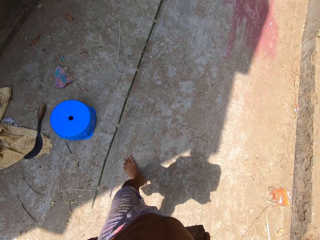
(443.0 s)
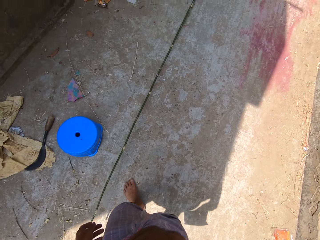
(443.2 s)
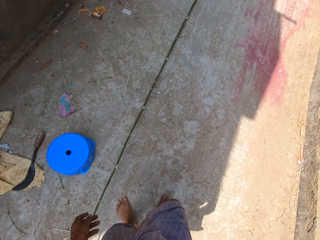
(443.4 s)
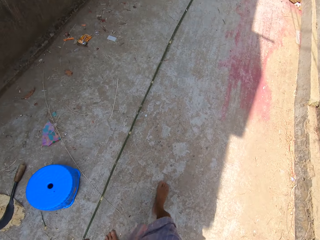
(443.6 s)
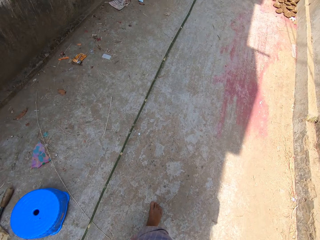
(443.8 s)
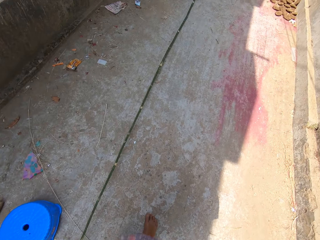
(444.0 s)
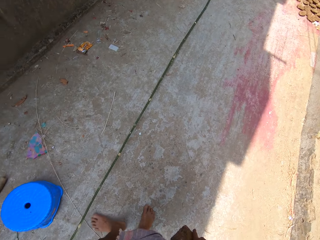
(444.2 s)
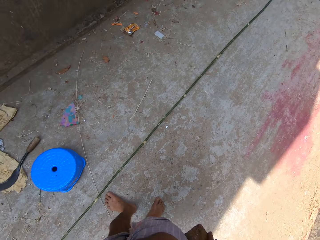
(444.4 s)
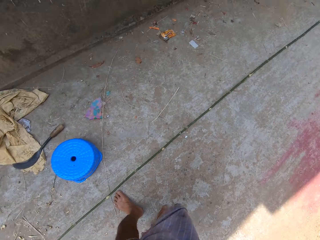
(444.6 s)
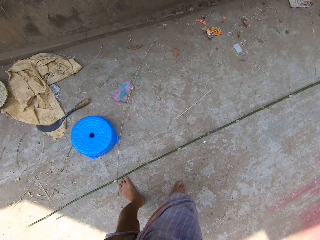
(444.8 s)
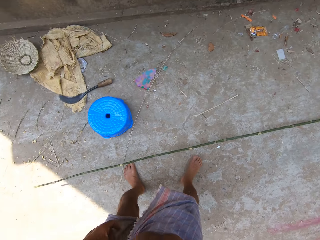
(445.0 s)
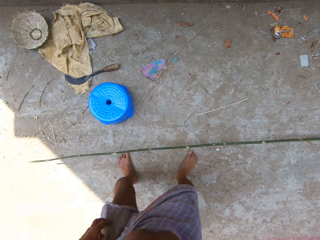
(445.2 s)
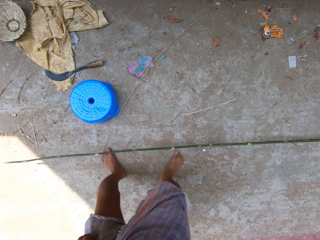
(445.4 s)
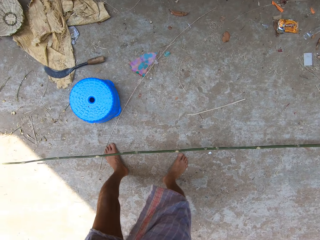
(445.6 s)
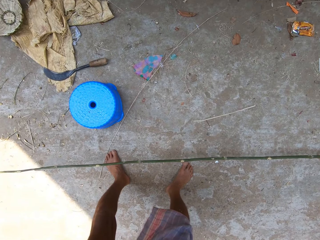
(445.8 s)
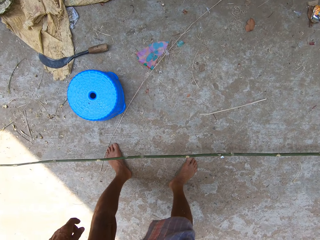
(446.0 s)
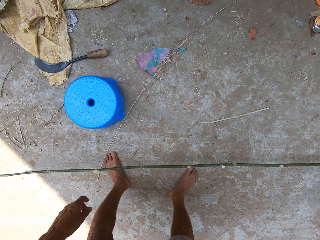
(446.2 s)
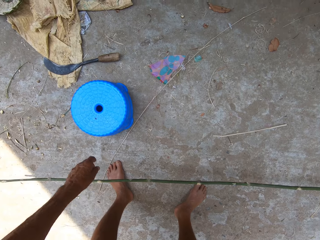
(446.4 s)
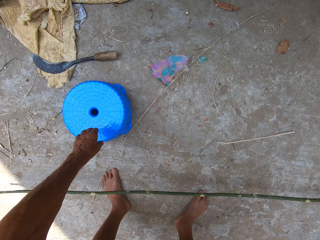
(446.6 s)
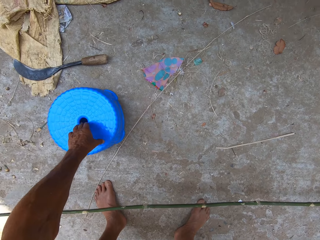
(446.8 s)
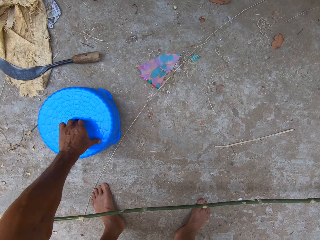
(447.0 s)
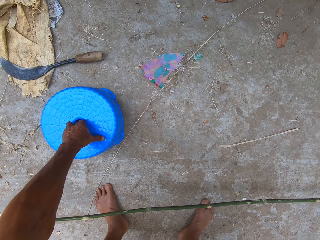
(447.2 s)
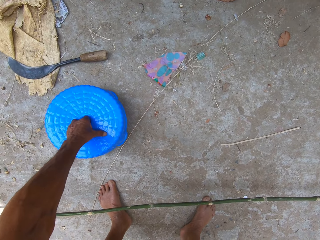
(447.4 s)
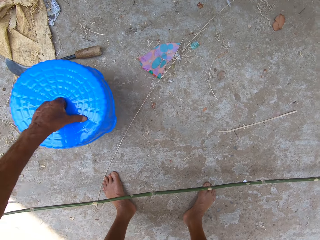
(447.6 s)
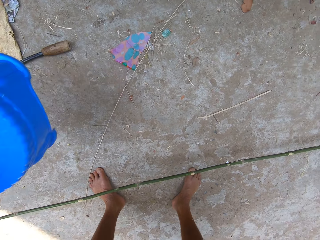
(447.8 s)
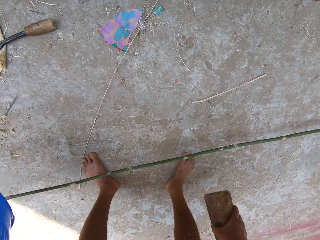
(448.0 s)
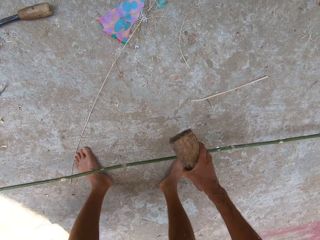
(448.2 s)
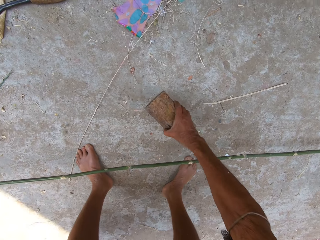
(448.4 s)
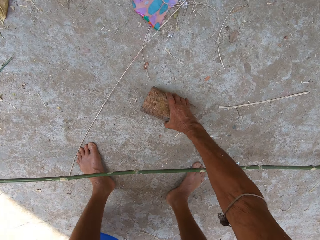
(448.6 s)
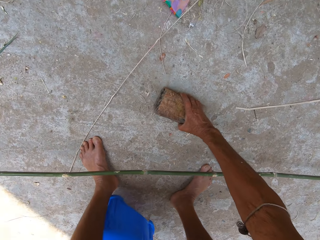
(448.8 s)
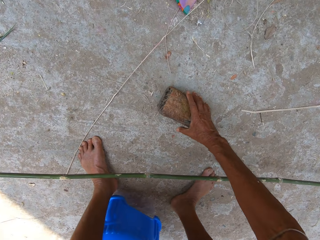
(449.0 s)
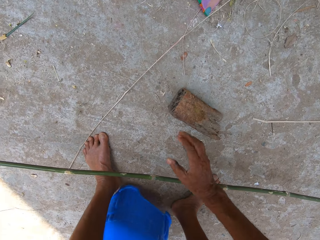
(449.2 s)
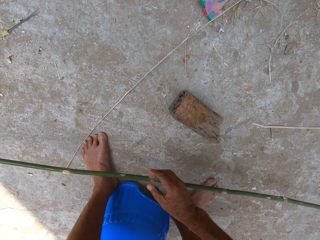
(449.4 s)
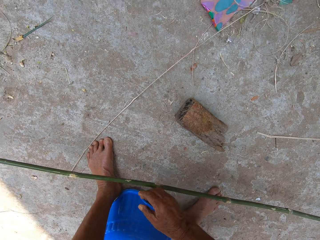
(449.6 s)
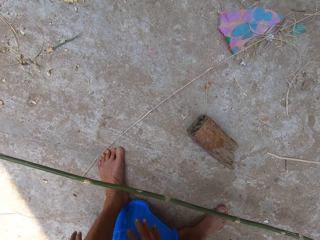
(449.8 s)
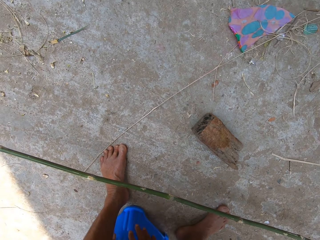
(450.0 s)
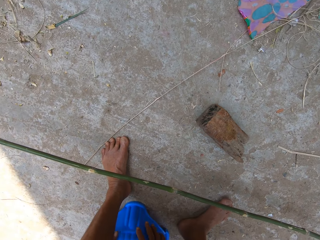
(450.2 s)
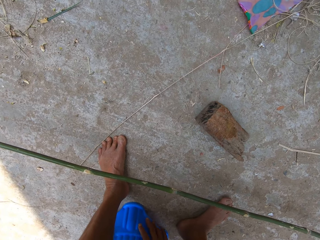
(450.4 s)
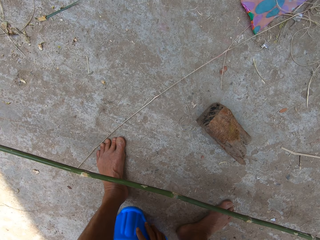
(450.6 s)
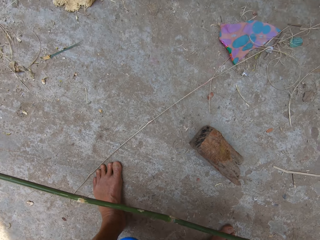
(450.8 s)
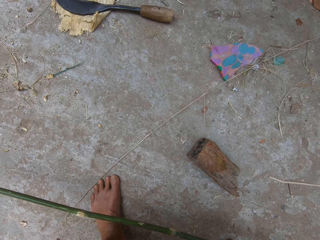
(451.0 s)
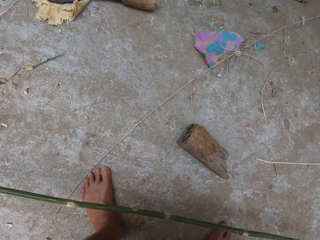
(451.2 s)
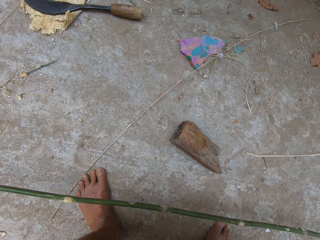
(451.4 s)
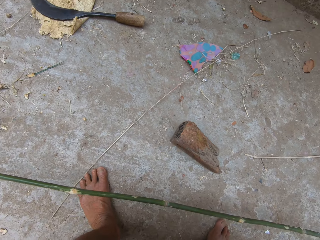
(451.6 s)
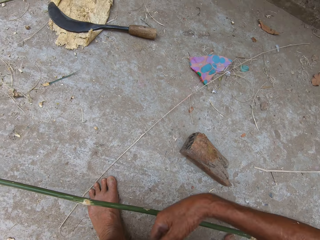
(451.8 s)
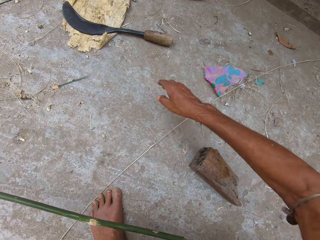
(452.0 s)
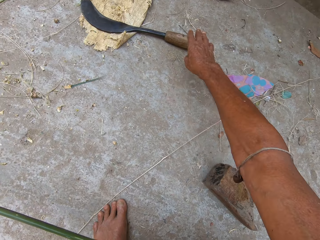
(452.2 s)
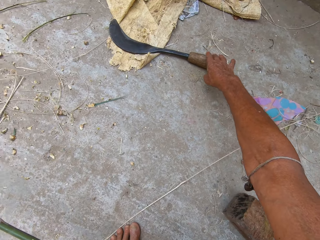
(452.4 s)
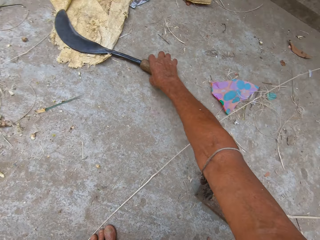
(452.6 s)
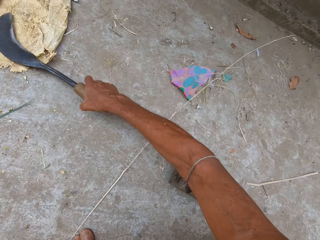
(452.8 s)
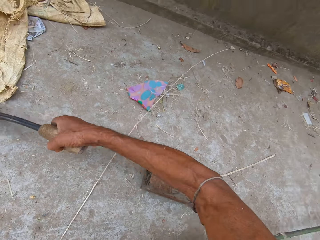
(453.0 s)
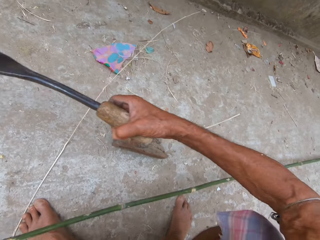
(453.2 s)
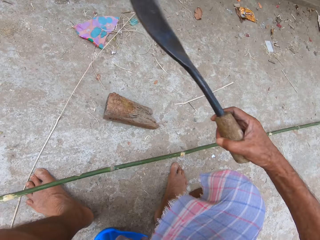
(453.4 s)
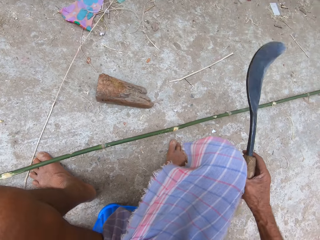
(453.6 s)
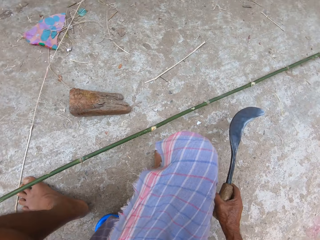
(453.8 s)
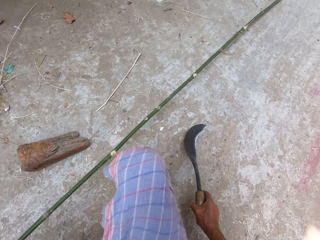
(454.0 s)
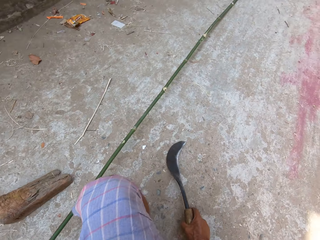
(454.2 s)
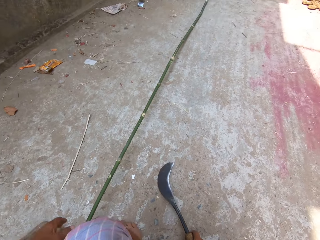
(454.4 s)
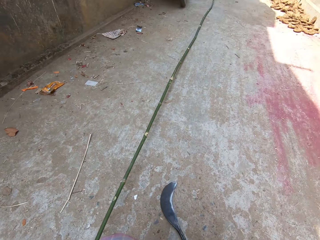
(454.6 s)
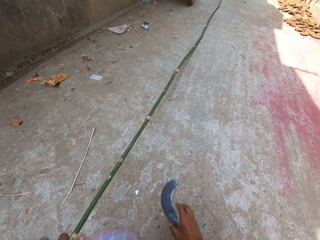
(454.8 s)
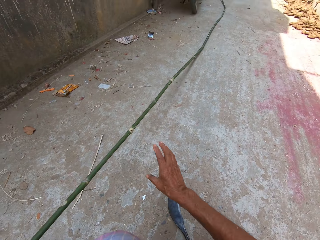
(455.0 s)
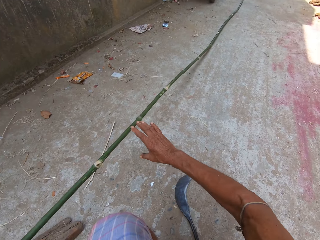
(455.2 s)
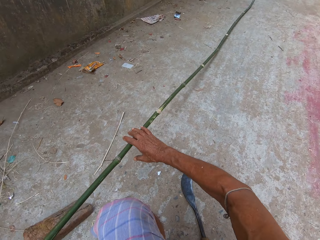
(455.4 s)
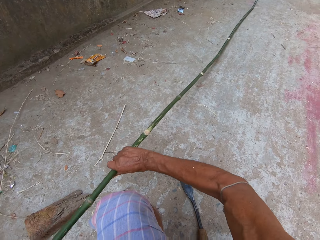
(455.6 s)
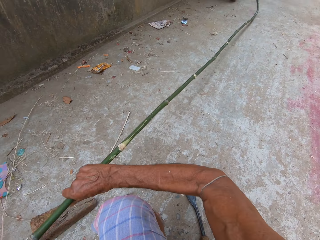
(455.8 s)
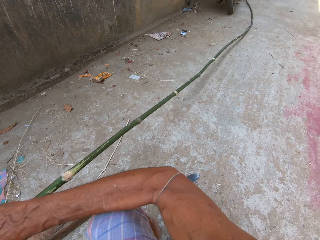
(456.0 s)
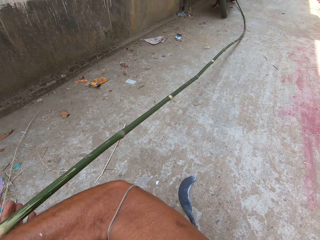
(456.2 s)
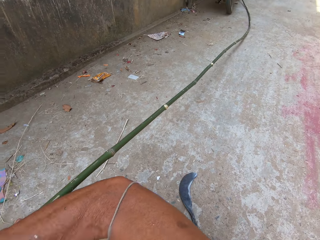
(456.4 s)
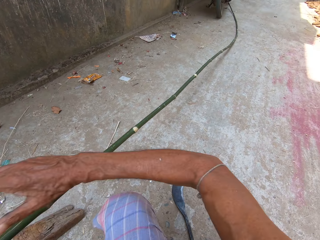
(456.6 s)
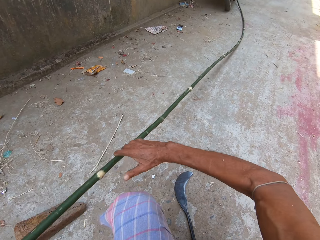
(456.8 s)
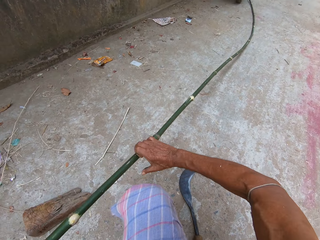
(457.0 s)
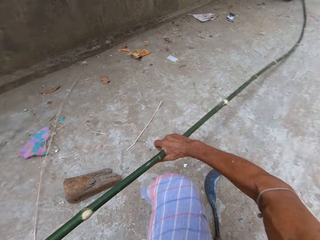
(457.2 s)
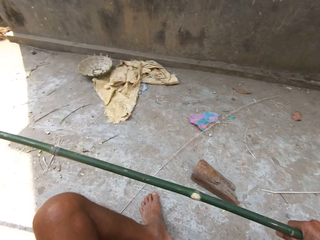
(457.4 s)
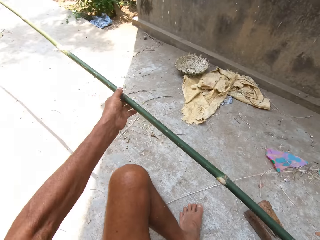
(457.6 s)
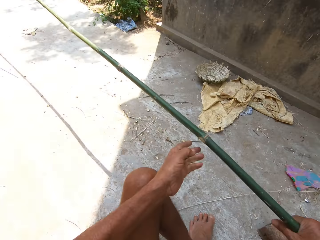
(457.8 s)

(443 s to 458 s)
The camera wearer picks up a stool on the ground. He carries a blue plastic chair with his left hand. He drops the wood on the floor with his right hand. He puts the stool on the ground and sits on the stool. He picks up the sickle blade from the floor with his right hand. He drops the sickle blade on the floor with his right hand. He picks up a piece of wood on the ground. He carries the bamboo stick with both hands.

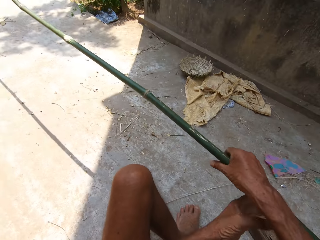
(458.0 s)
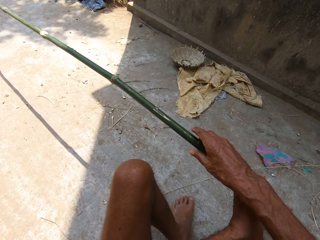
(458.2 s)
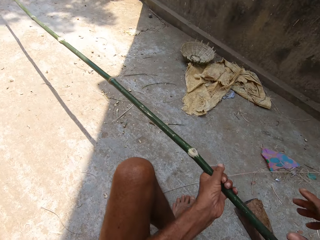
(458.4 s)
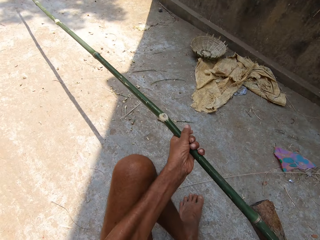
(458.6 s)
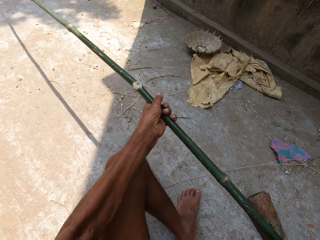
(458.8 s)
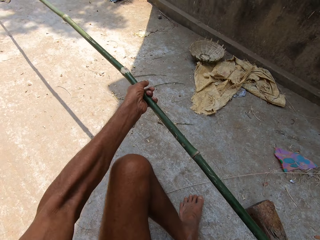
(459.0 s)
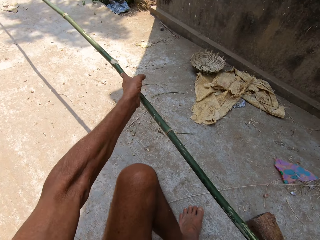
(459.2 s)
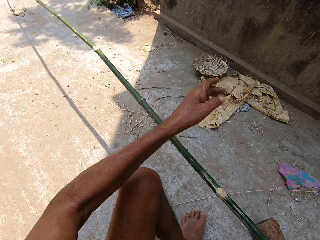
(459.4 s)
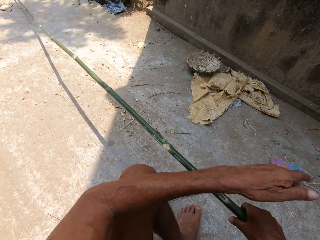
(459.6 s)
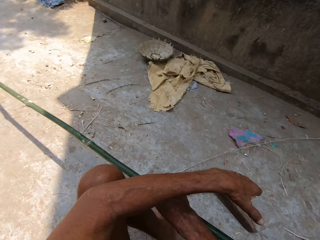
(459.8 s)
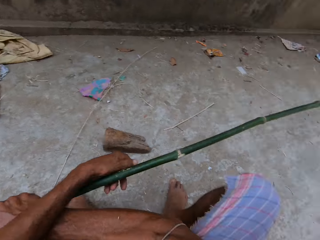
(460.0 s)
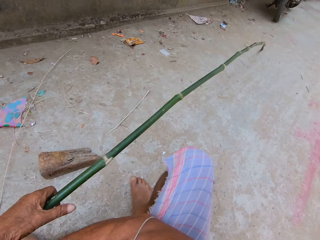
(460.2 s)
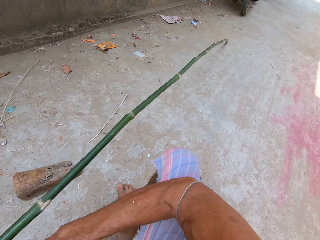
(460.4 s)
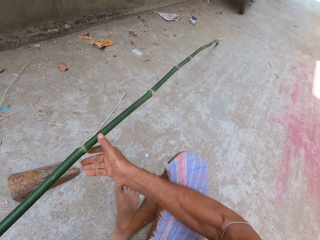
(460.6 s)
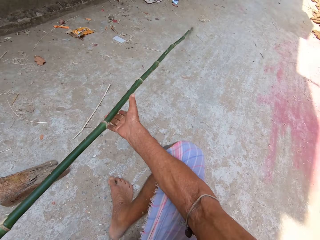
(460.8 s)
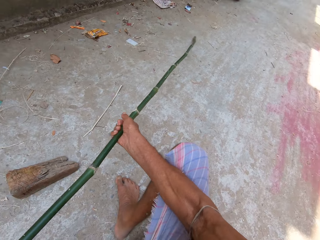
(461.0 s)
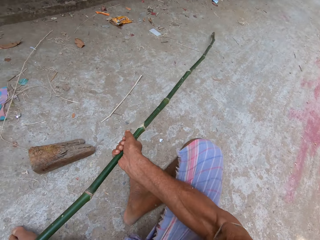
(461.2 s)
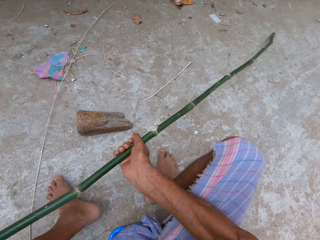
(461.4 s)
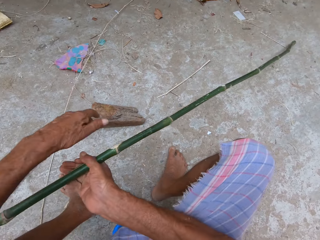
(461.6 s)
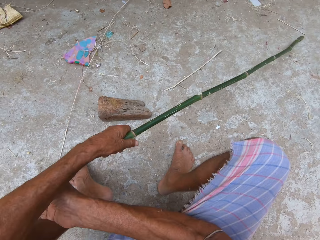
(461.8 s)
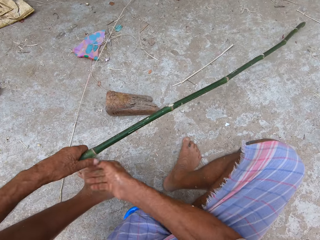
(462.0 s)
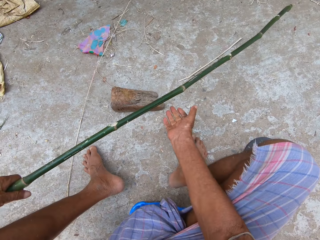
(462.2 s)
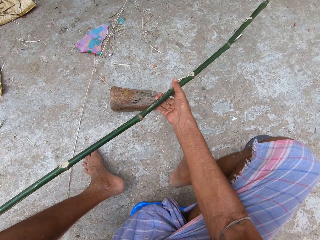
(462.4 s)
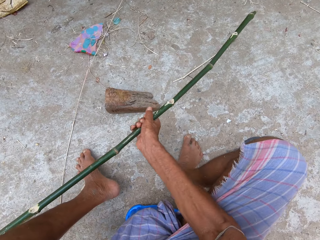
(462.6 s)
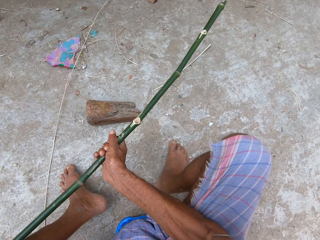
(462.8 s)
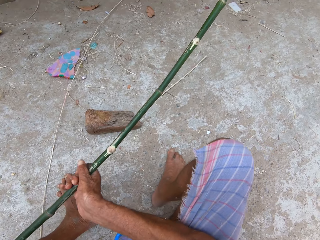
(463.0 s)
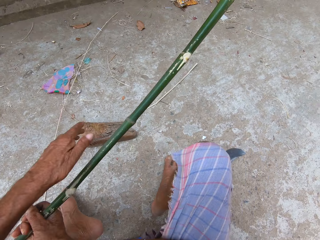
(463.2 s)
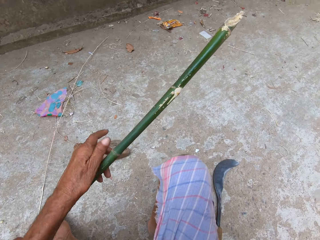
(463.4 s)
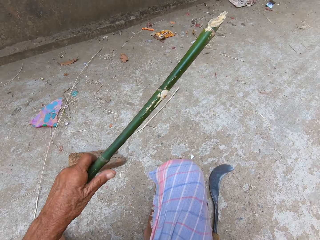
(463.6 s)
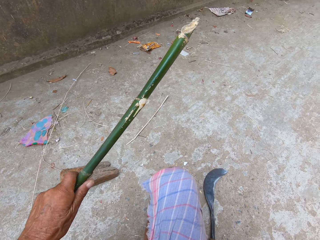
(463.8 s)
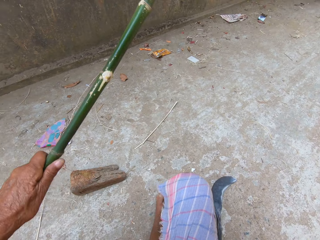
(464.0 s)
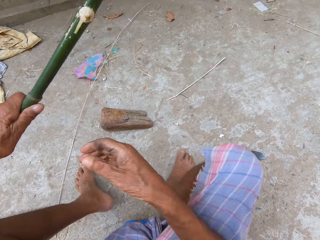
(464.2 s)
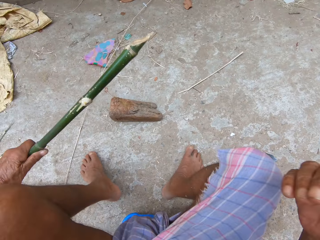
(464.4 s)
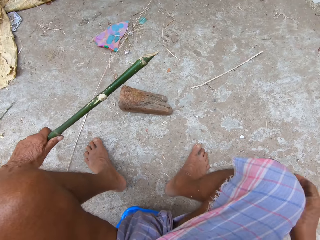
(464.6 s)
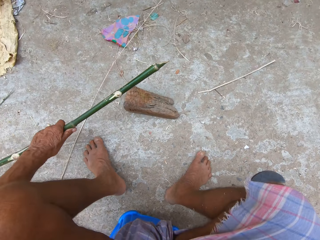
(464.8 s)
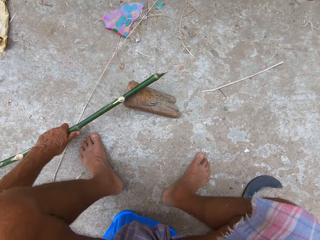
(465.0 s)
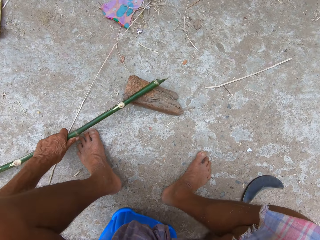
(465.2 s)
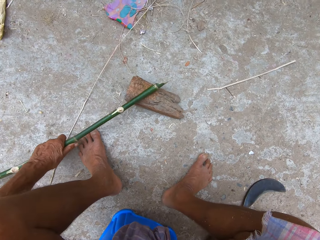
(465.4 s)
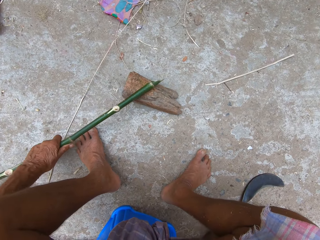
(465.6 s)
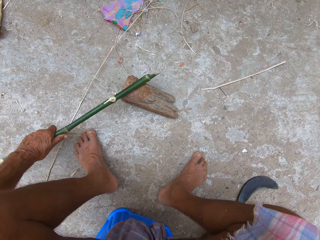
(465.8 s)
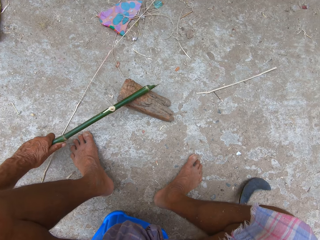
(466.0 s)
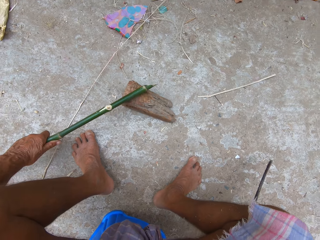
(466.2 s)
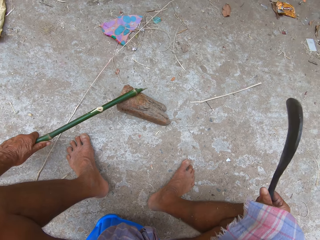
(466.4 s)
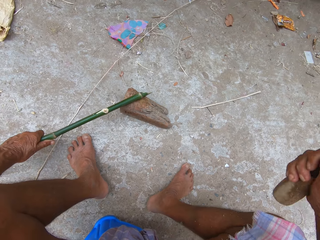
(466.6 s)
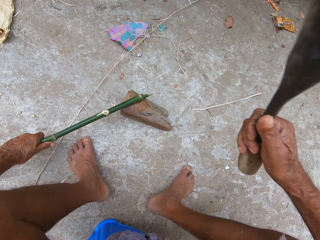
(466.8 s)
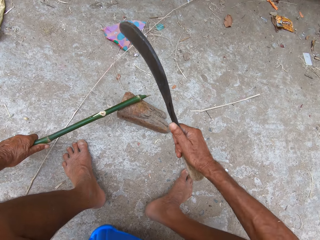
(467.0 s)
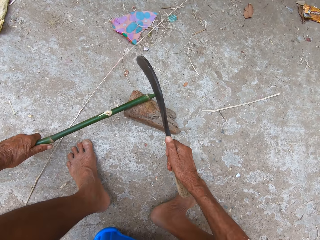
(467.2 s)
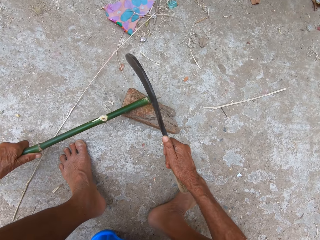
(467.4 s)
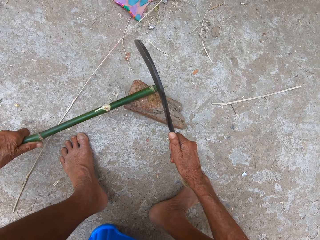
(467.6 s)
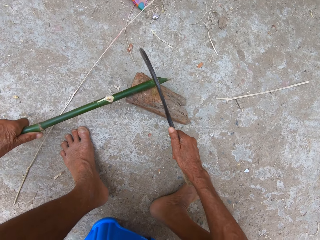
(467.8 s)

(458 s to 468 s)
The camera wearer holds the bamboo stick with his left hand. He puts the edge of the bamboo stick in his left hand on the wood on the floor. He picks up a sickle on the ground. He cuts the wood with the sickle.
